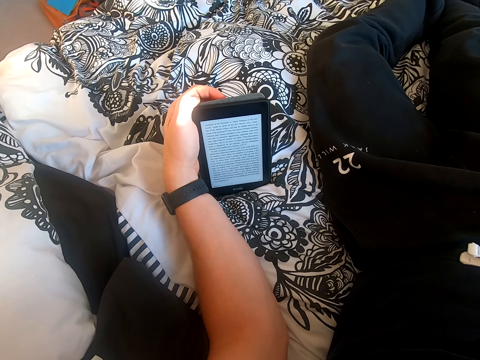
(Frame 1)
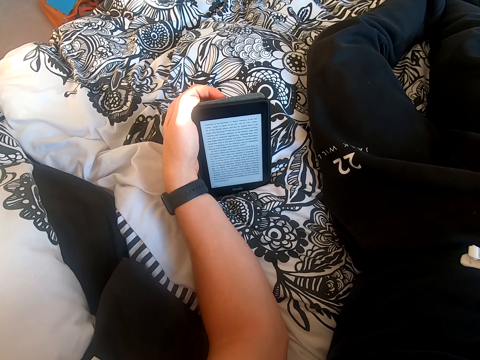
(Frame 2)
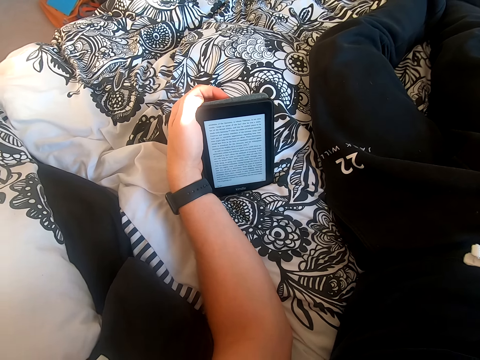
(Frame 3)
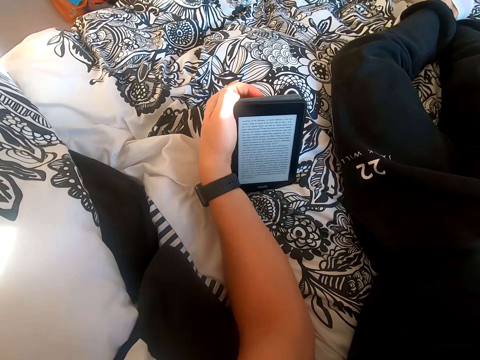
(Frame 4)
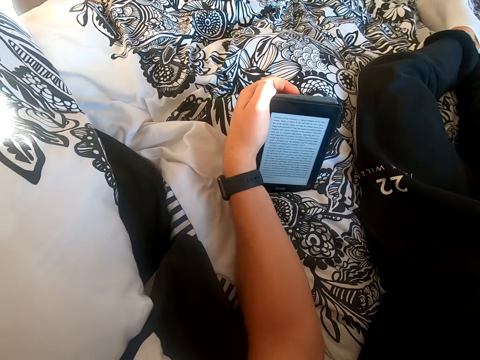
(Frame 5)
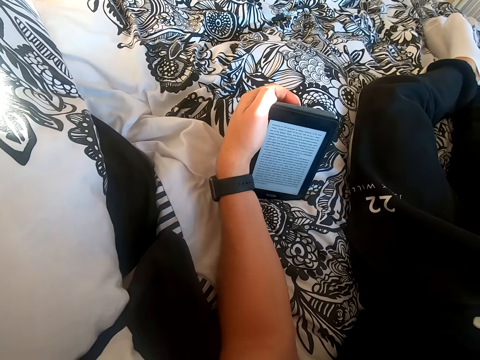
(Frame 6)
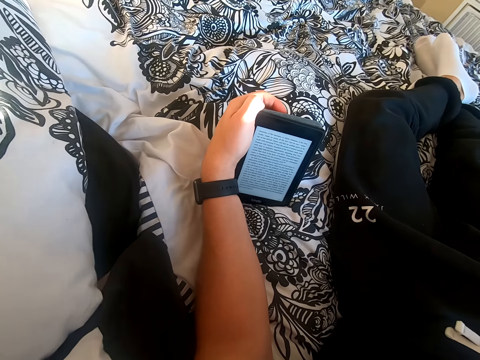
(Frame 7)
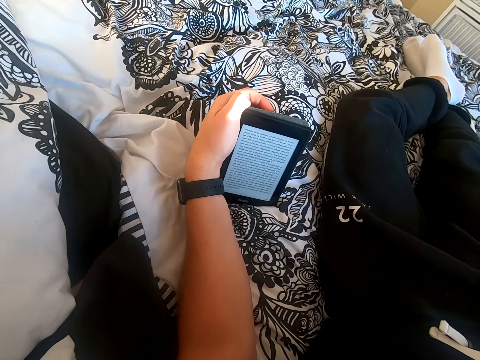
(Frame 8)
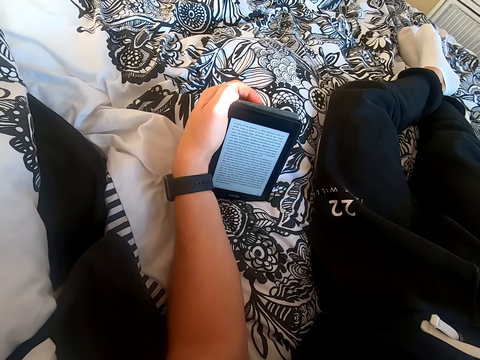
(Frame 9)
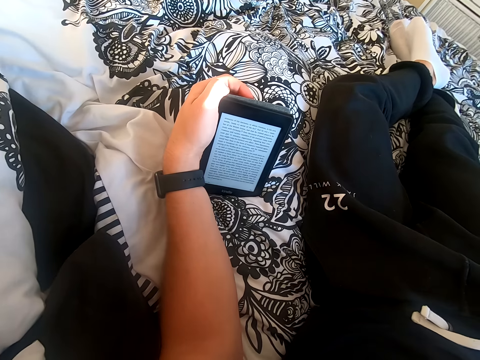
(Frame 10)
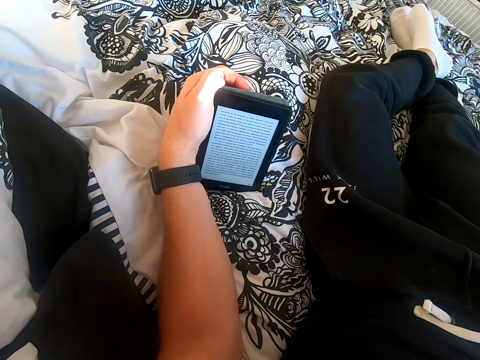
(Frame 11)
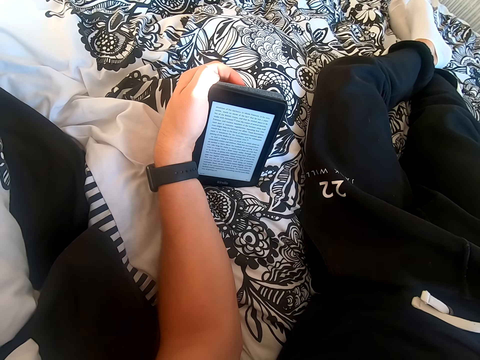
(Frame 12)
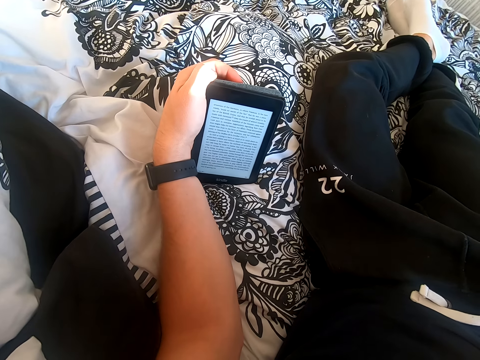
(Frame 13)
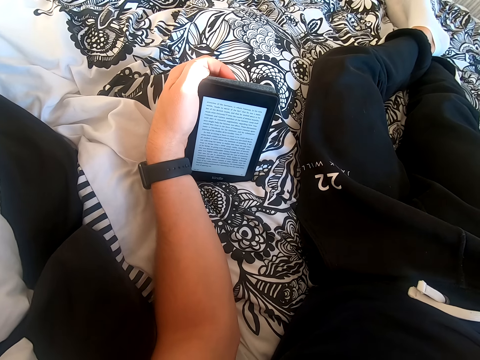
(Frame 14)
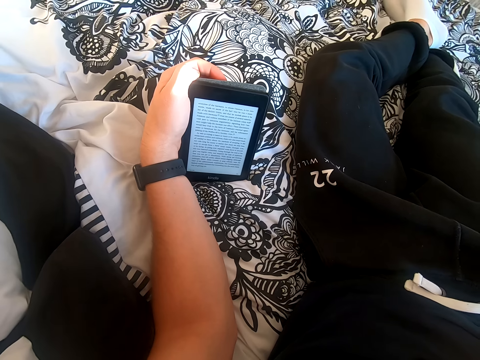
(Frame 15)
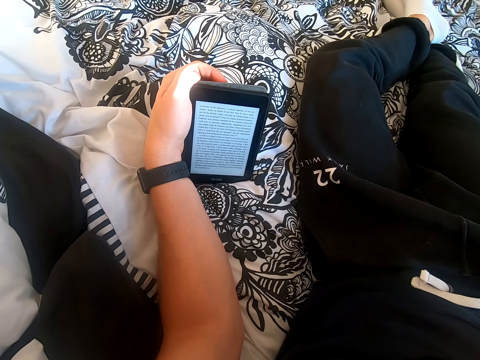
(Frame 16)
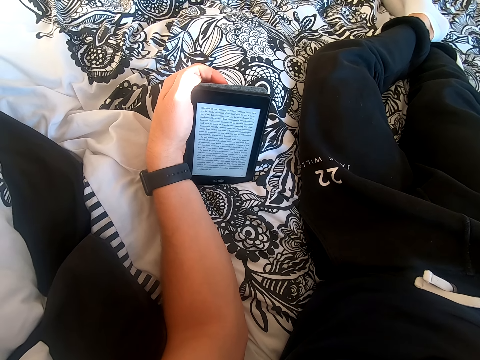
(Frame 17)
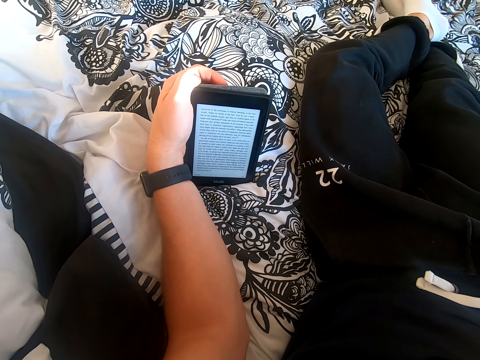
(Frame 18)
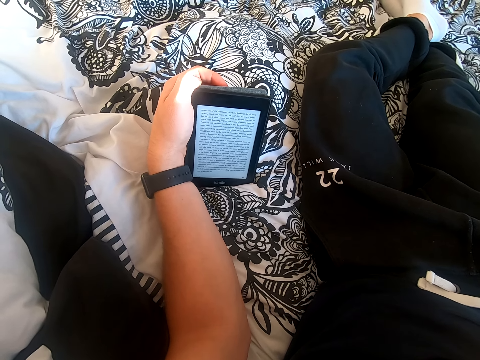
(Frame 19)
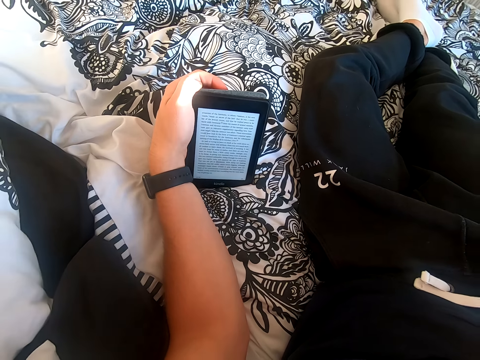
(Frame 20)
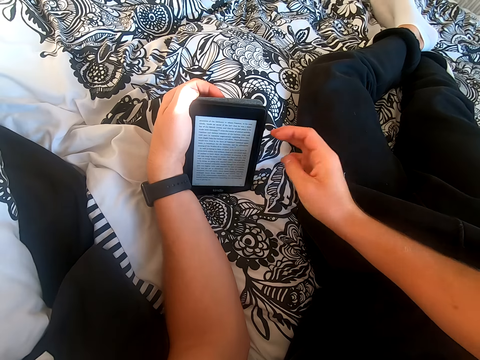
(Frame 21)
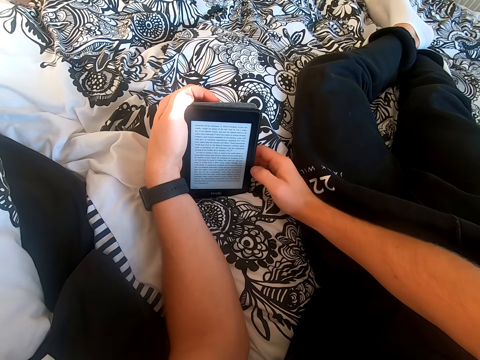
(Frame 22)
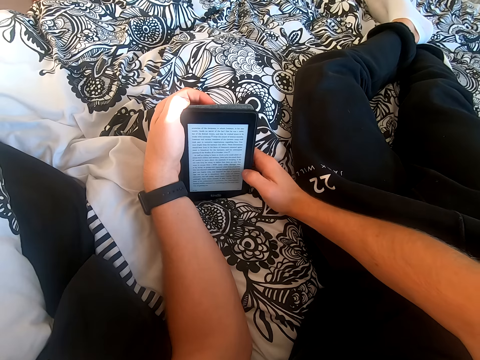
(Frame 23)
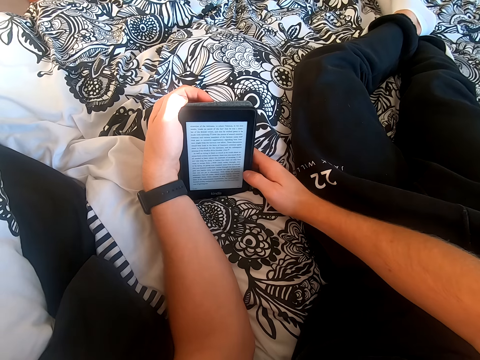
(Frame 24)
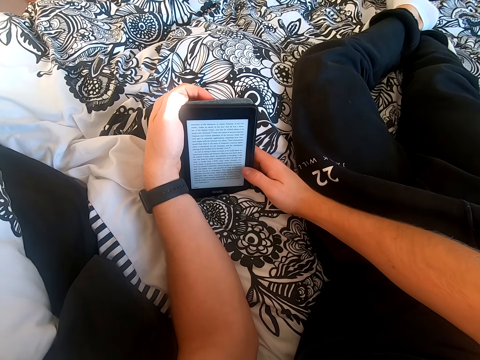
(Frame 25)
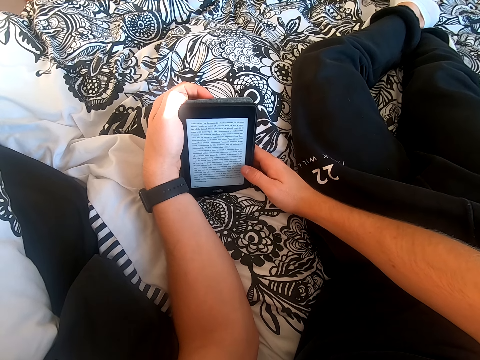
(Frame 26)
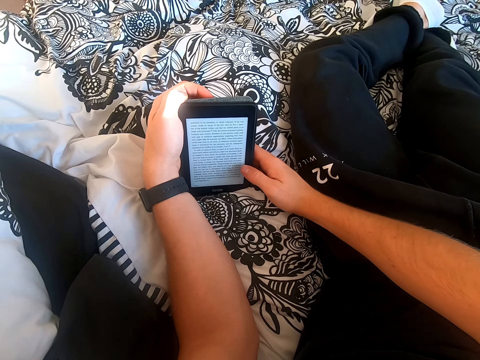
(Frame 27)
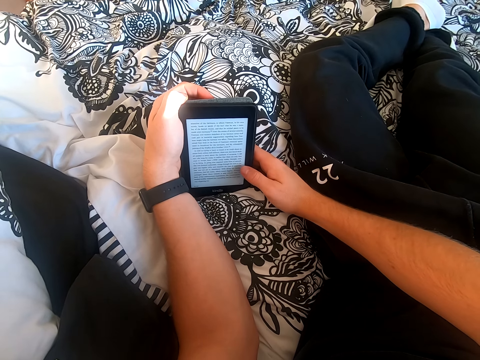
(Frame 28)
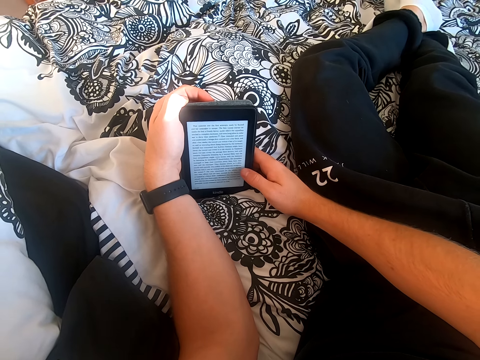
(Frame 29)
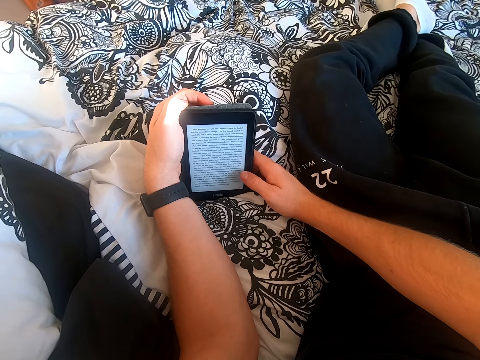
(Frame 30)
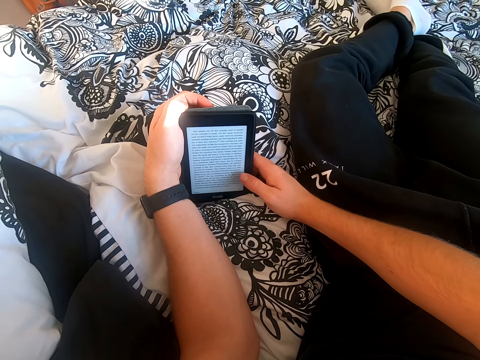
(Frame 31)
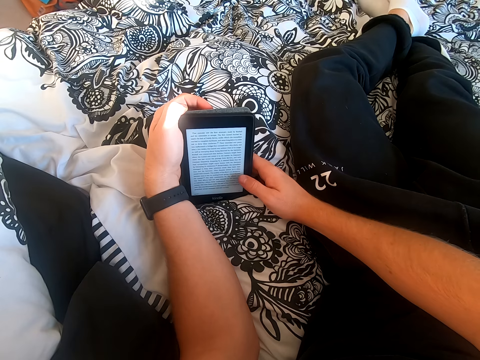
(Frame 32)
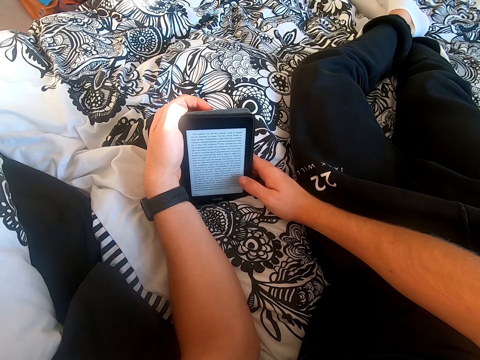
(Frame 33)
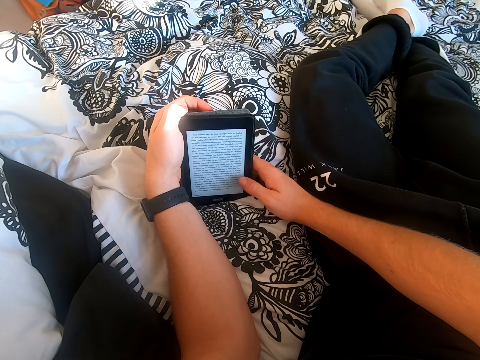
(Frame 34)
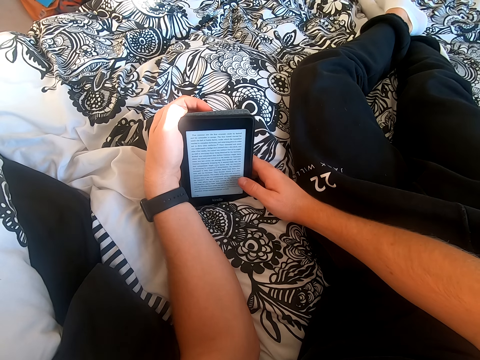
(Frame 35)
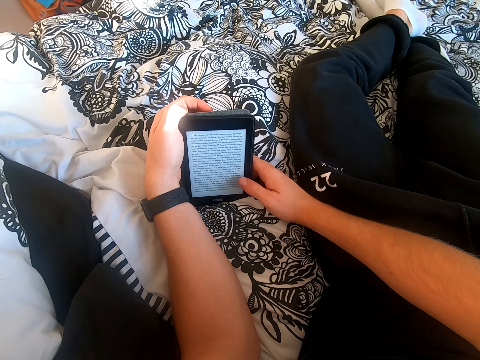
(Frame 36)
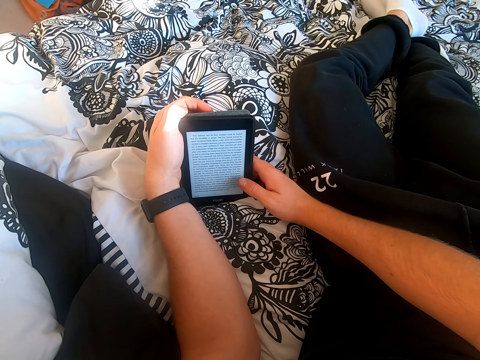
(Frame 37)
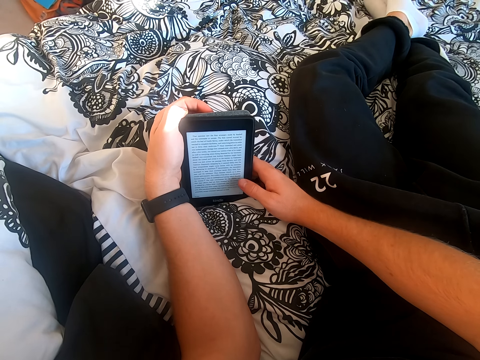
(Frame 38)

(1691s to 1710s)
The camera wearer looks around the room. He reads the book on the tablet. He holds the tablet with his right hand. He scrolls through the tablet. He reads the book on the tablet.

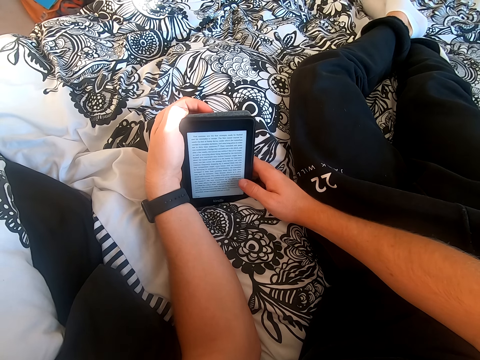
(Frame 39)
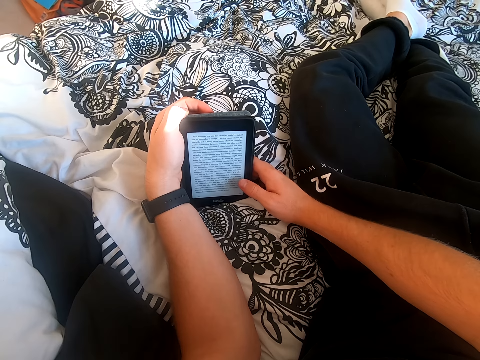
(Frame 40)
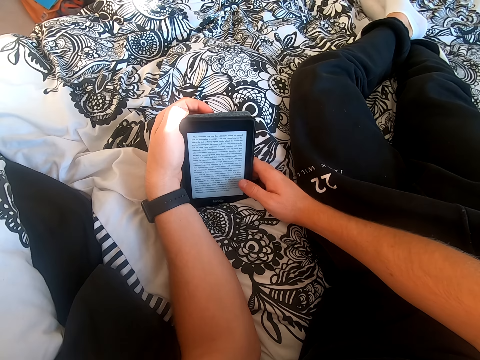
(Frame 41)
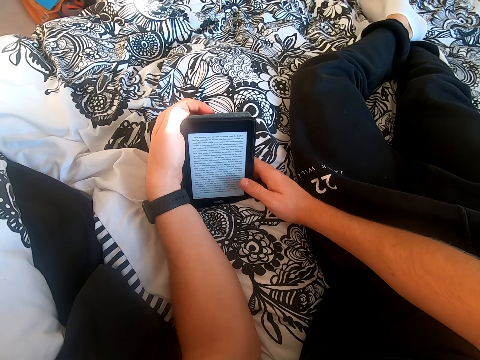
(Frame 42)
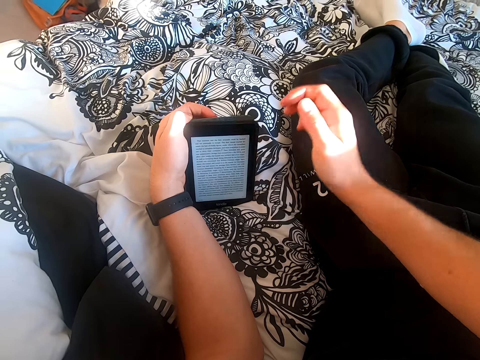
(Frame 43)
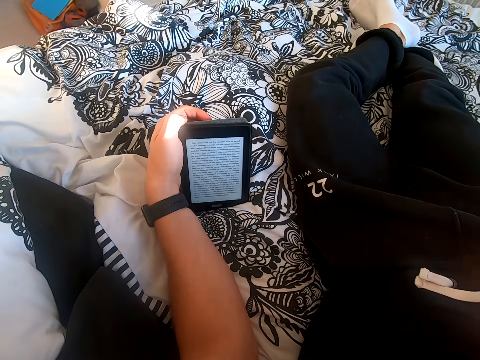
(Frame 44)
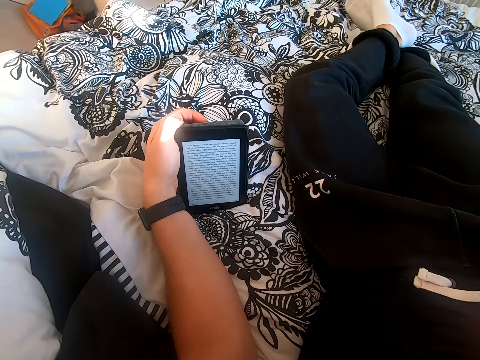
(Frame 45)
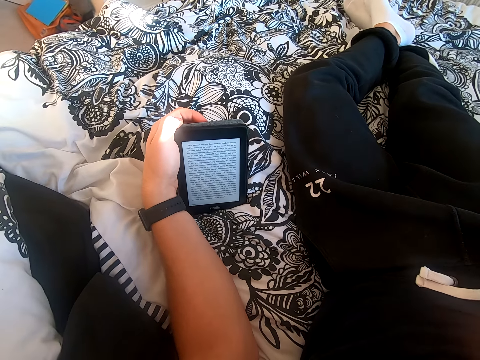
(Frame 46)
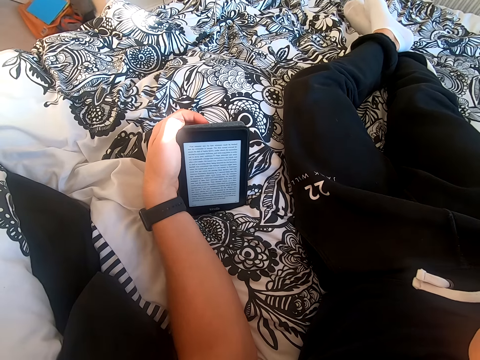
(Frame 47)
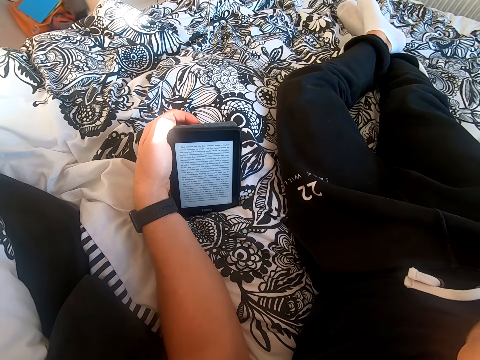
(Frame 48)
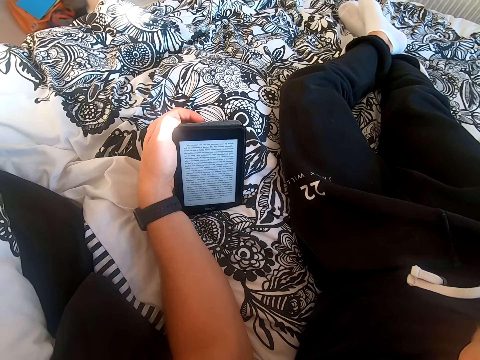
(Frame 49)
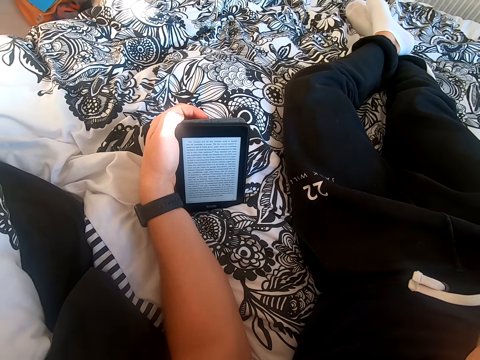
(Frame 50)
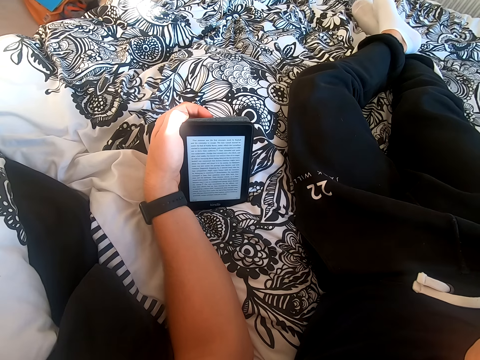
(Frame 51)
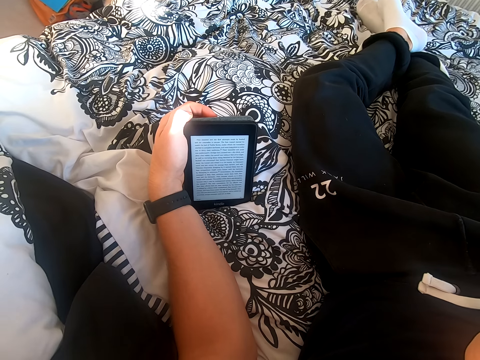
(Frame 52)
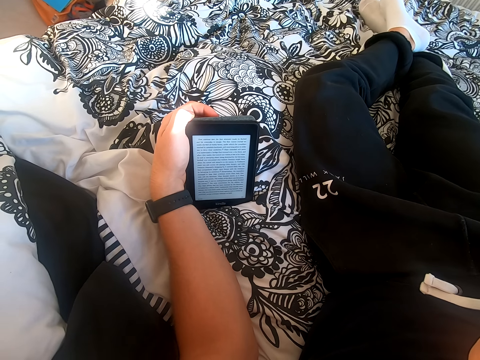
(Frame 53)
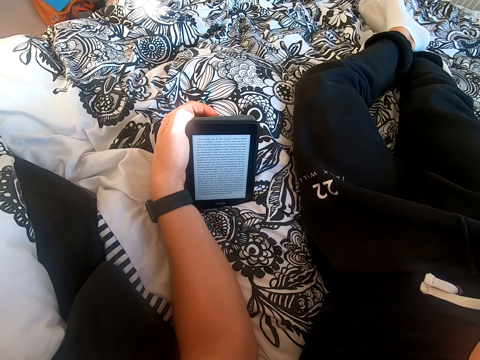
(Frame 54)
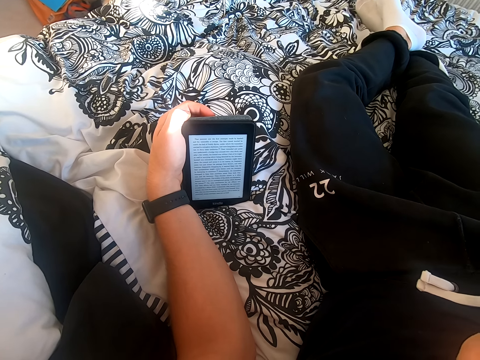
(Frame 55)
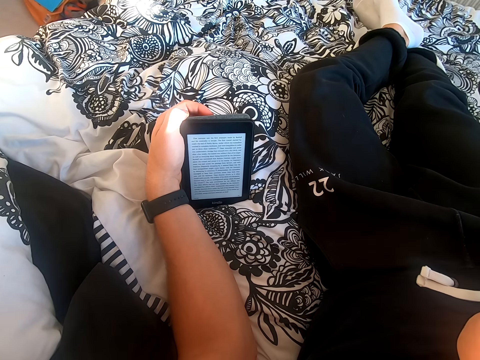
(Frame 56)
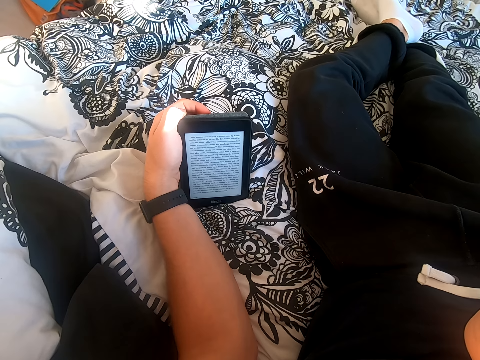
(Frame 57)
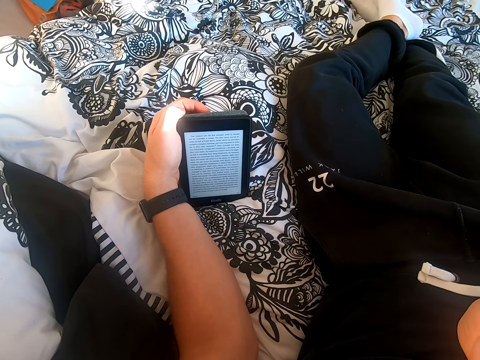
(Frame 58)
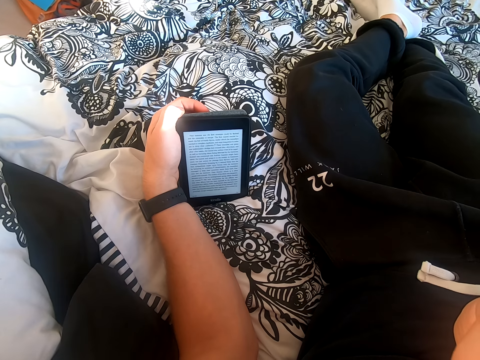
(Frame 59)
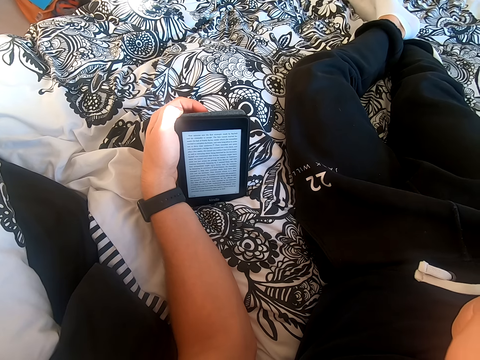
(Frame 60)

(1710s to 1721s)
The camera wearer lifts his right hand. He touches his face. He reads the book on the tablet. He adjusts the camera.
